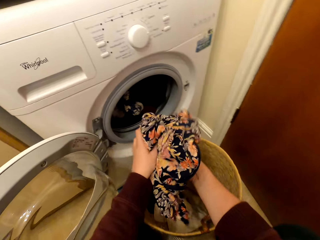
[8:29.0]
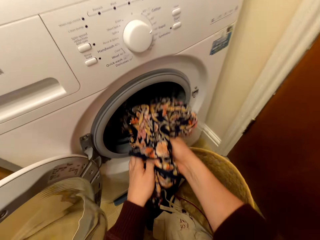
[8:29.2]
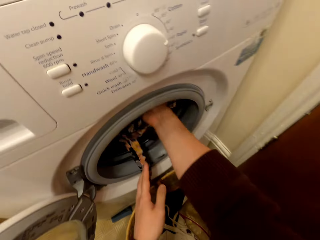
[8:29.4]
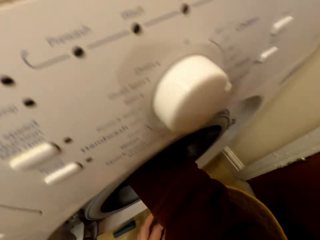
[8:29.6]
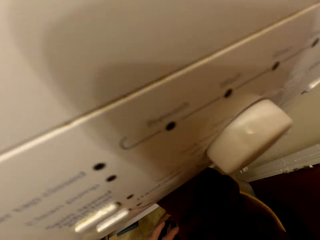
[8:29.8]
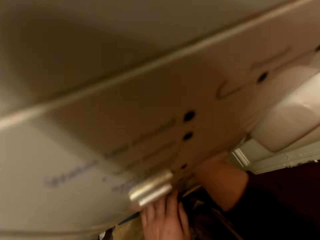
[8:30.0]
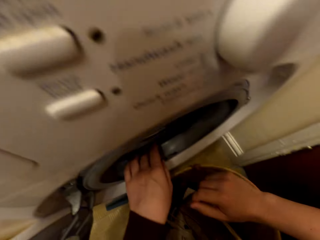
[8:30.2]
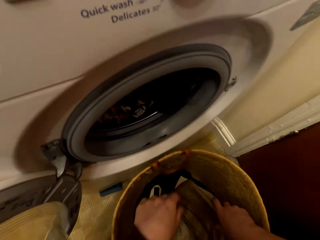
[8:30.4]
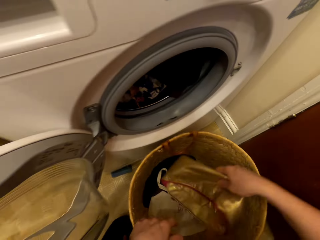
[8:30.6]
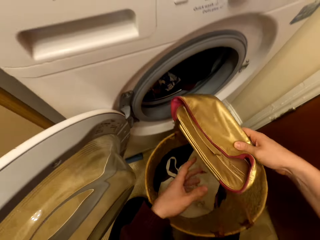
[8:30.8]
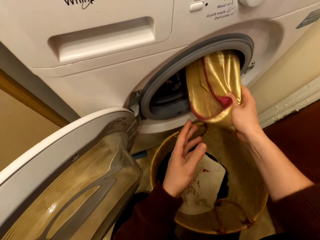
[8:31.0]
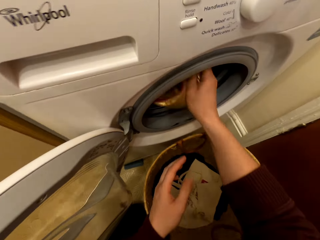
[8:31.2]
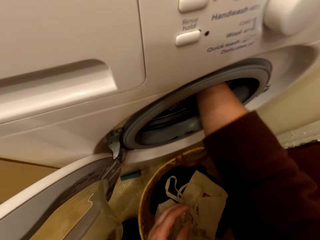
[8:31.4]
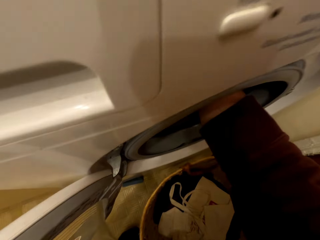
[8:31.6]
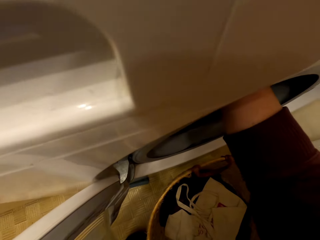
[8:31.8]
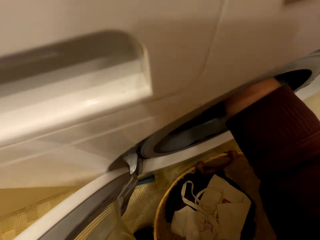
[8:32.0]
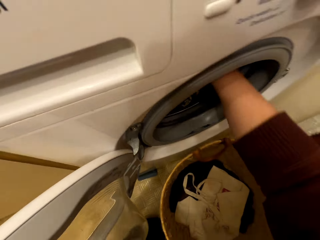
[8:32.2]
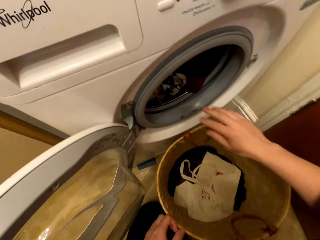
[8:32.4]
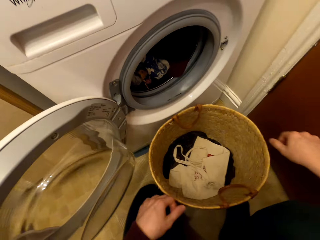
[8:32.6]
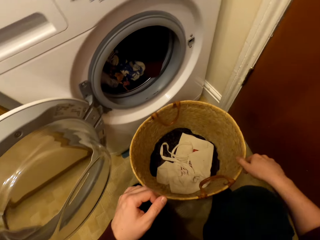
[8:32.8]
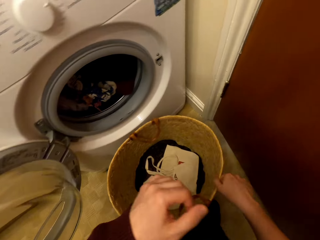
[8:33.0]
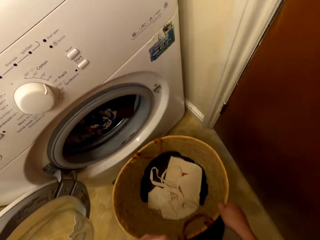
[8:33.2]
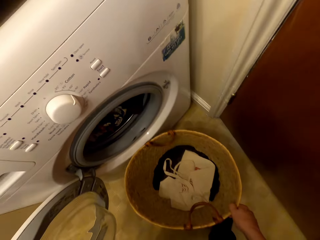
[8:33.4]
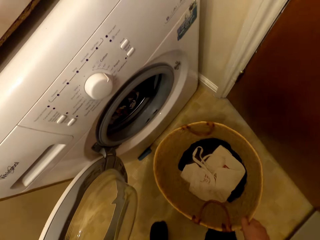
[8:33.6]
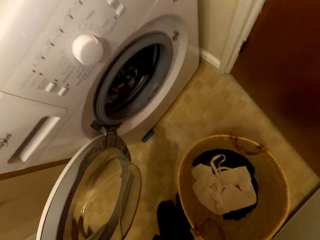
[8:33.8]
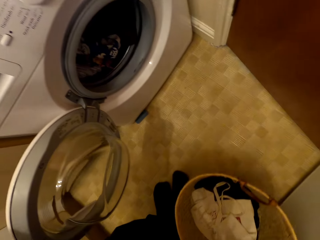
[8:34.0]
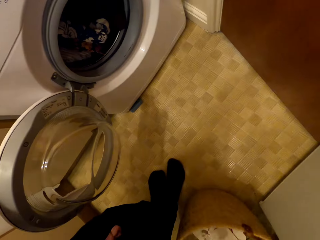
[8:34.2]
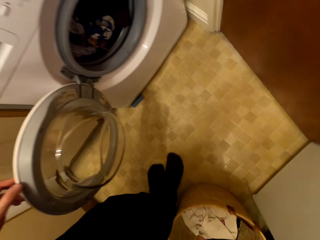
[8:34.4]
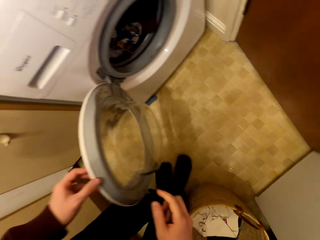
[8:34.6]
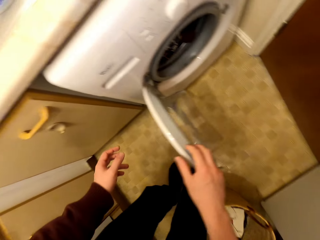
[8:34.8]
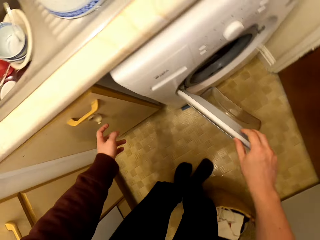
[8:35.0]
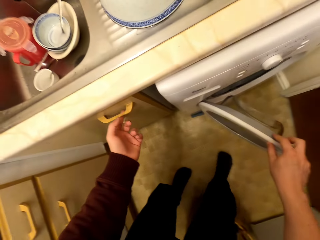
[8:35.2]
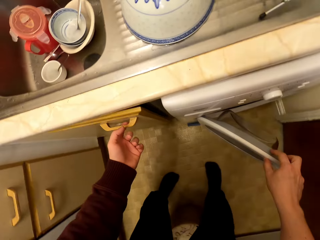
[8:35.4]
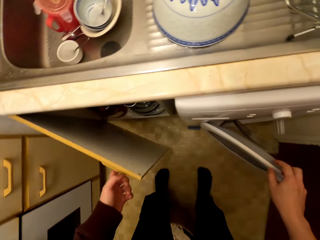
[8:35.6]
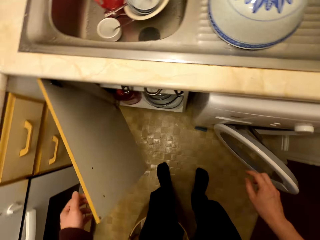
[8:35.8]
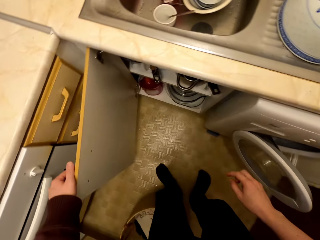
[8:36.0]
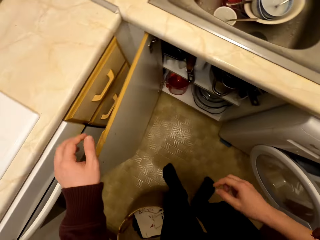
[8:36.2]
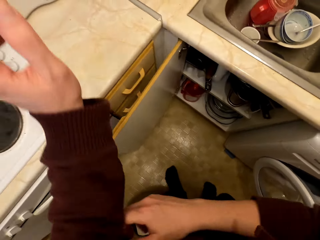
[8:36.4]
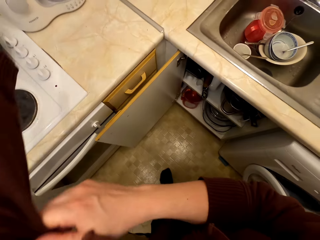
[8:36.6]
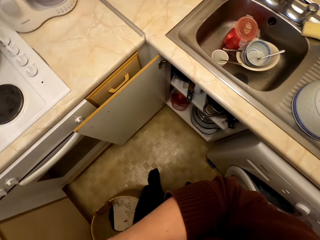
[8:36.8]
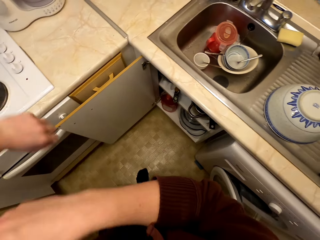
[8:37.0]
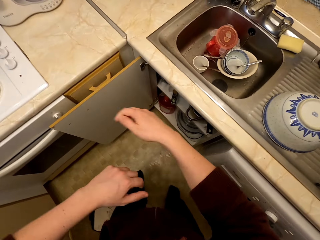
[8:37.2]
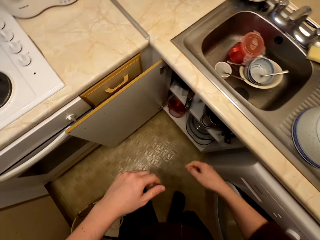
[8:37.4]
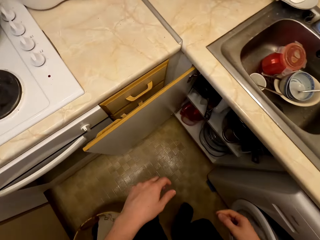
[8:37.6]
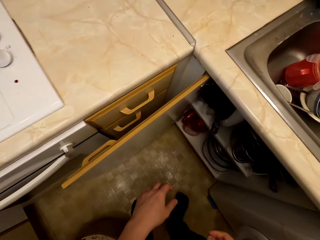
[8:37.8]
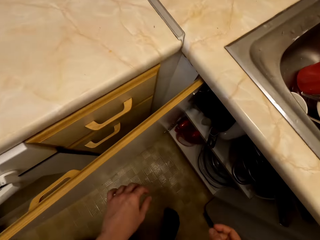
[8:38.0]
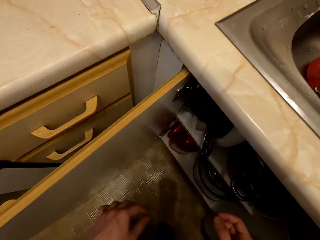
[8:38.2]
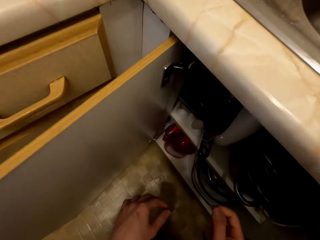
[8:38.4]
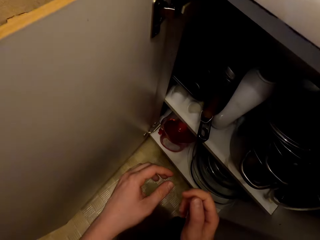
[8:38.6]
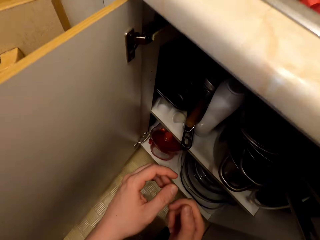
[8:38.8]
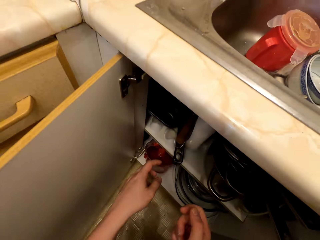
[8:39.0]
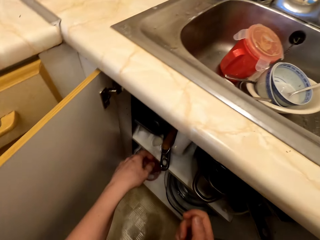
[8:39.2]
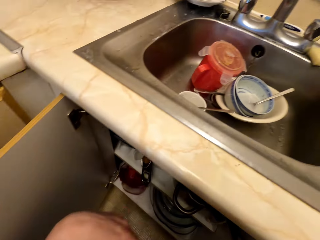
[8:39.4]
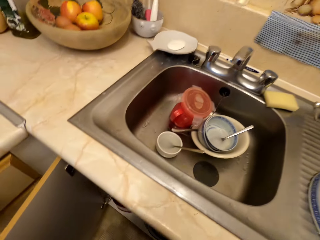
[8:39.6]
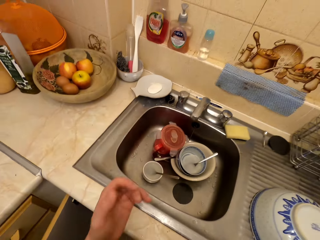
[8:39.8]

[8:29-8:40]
The camera wearer puts the bag in the basket. They put the clothes in the washing machine. They take the bag. They put the bag in the washing machine. They move the bag. They close the washing machine. They open a cabinet. They fold sweater sleeves. They bend.
